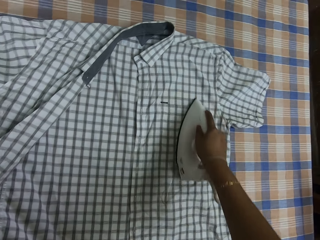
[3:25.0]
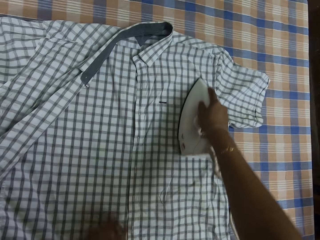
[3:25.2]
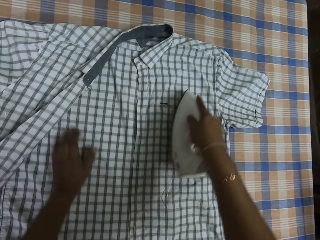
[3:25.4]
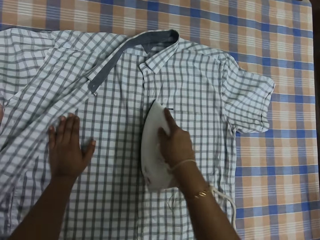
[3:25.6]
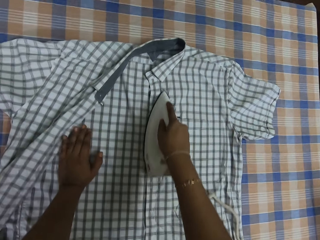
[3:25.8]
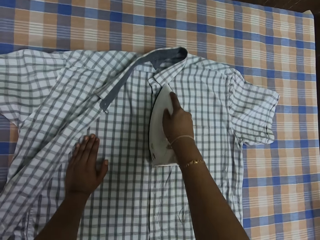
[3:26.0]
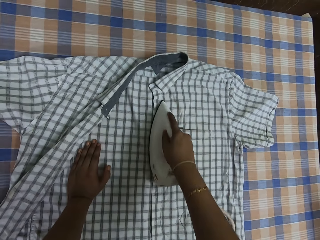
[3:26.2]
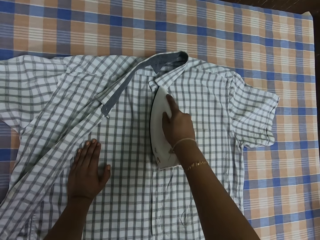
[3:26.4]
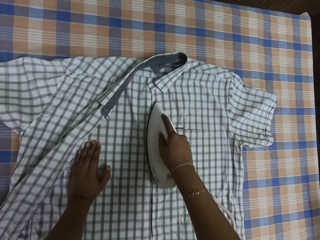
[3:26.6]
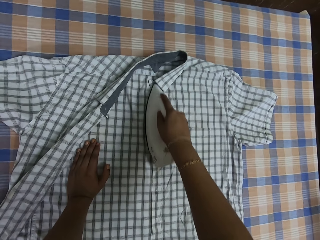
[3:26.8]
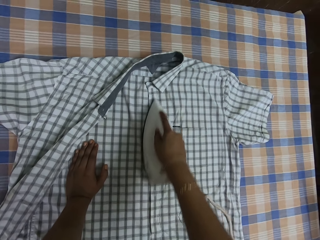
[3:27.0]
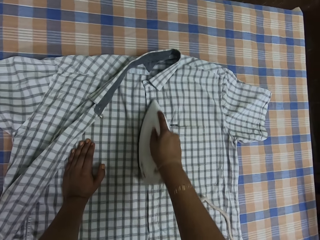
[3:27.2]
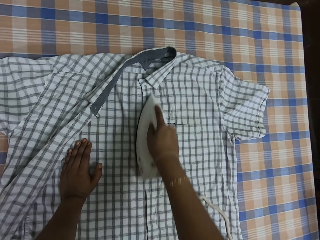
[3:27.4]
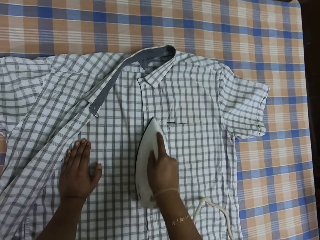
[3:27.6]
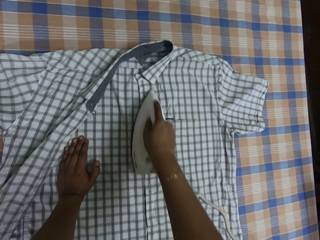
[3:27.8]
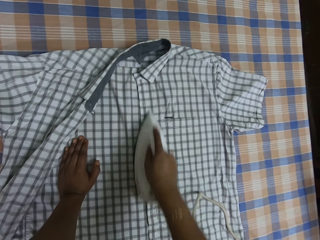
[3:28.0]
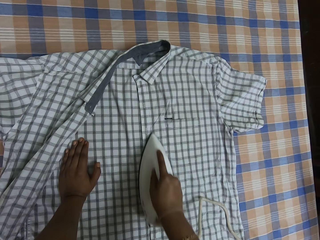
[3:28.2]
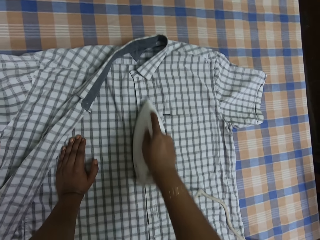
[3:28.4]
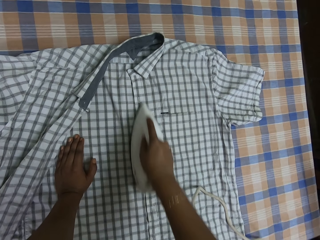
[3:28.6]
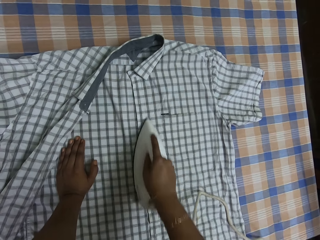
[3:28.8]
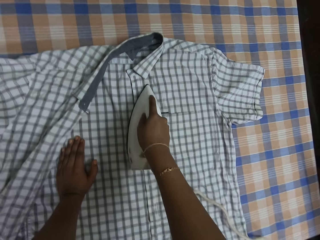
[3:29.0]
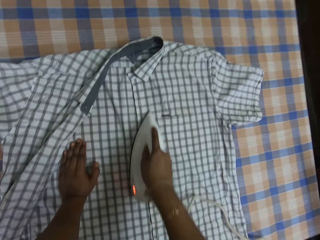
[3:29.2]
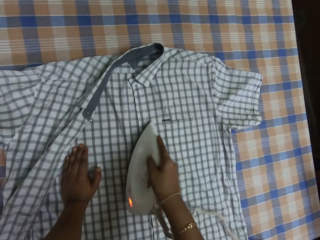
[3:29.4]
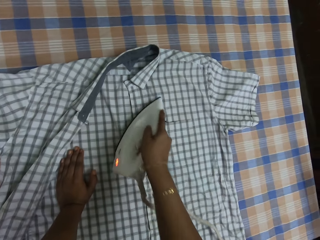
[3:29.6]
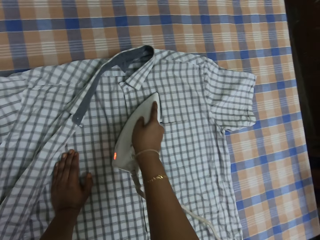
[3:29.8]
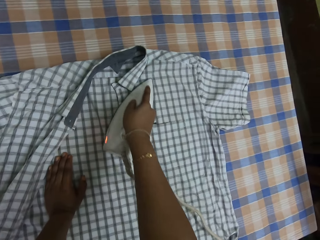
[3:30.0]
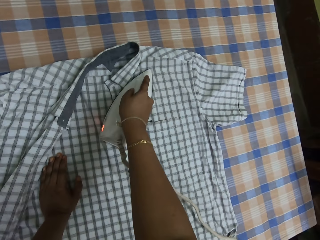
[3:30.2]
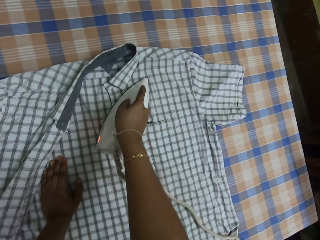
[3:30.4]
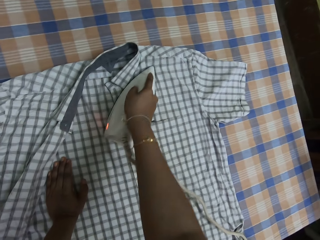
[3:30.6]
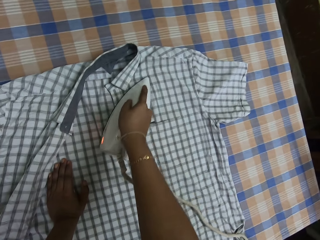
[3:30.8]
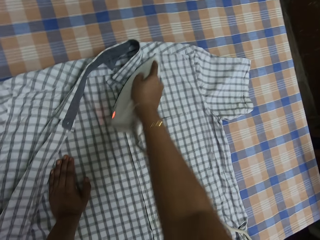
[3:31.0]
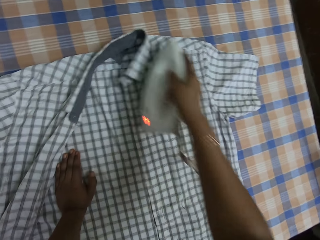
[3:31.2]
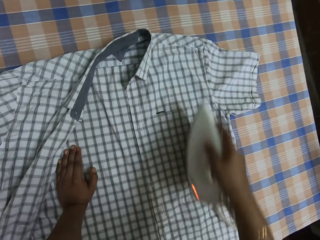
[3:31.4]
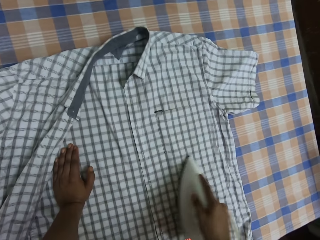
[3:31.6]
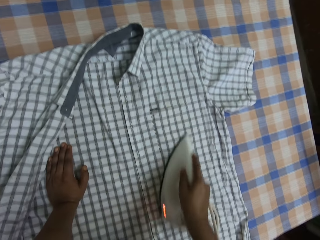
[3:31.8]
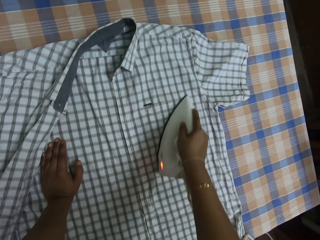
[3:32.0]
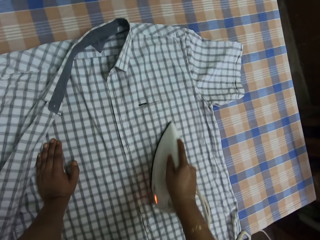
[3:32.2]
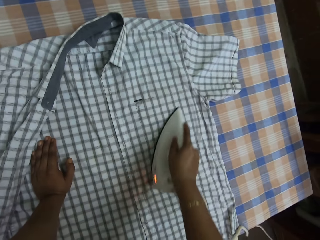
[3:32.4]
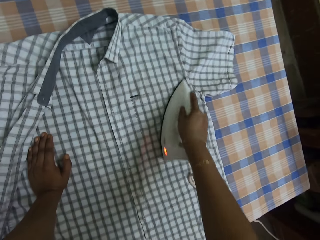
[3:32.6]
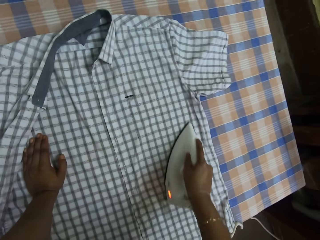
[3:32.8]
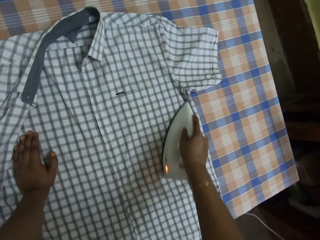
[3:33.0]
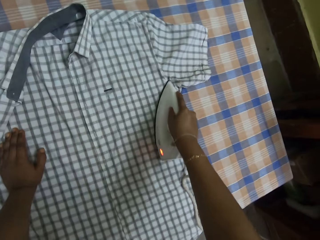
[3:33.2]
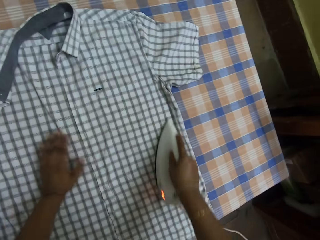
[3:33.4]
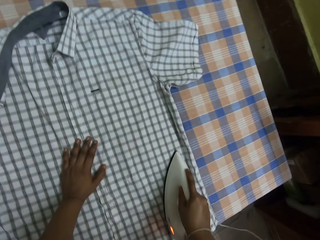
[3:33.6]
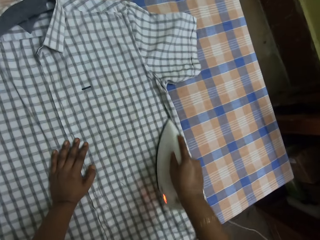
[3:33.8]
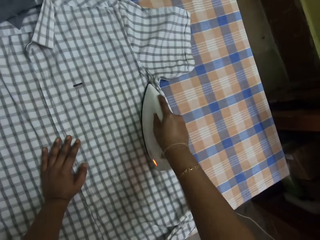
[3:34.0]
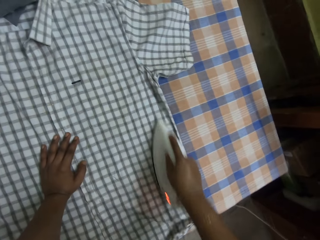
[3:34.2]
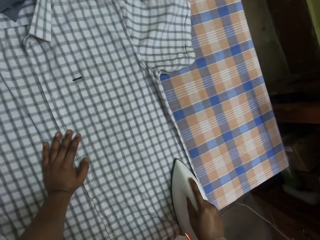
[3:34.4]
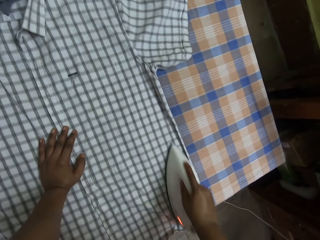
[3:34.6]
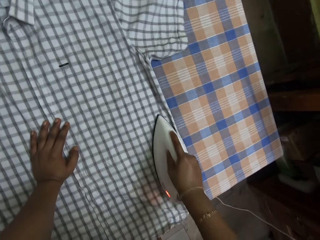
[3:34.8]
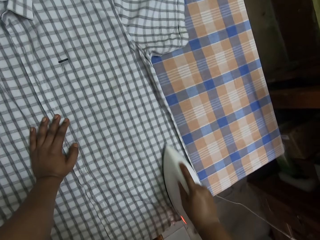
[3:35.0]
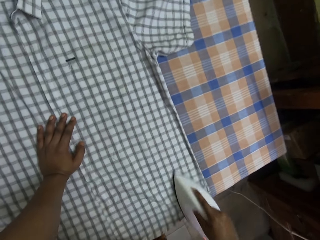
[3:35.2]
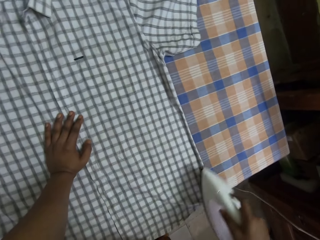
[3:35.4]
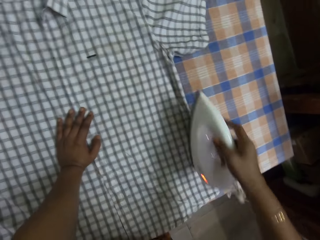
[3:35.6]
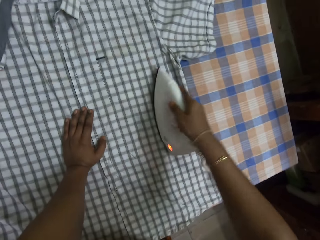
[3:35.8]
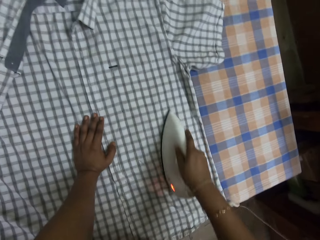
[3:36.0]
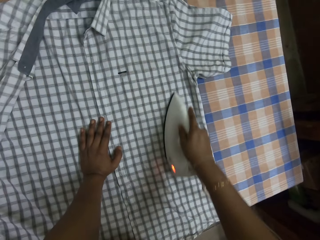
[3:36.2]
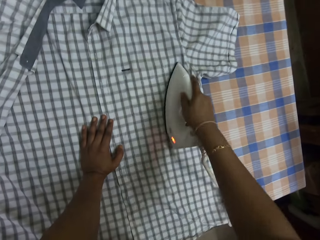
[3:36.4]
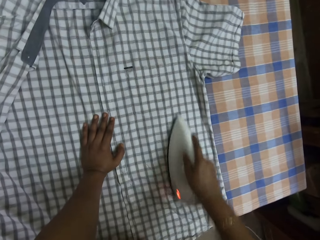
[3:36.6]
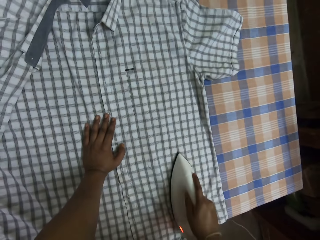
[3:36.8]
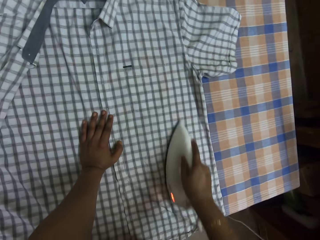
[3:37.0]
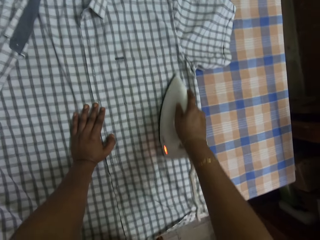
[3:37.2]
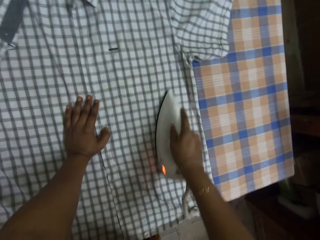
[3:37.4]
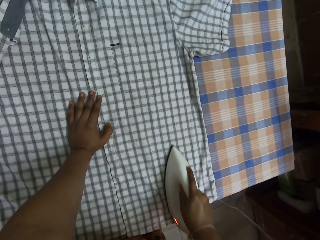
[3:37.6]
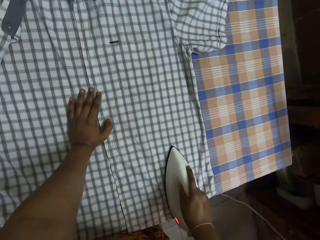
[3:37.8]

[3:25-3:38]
The camera wearer places her left hand on the shirt on the table. She does so again.

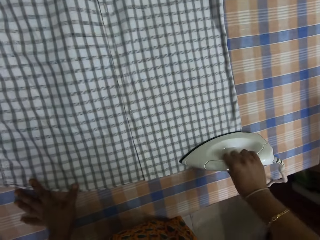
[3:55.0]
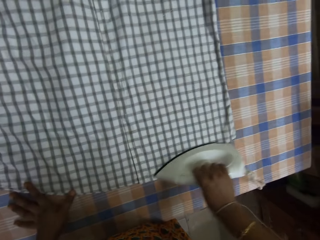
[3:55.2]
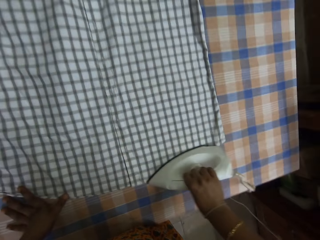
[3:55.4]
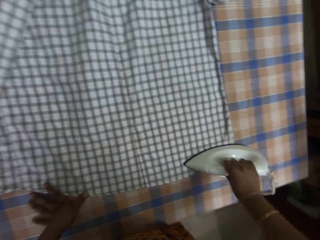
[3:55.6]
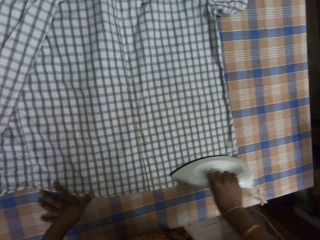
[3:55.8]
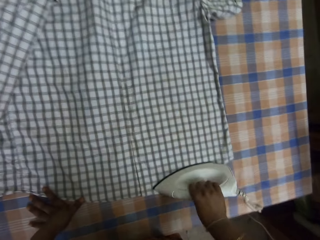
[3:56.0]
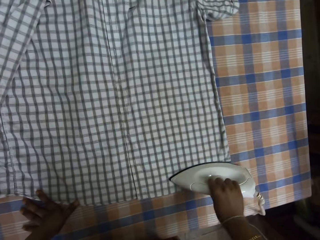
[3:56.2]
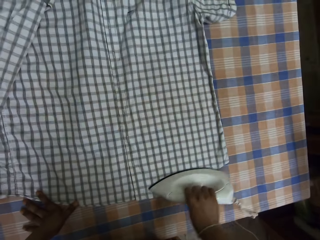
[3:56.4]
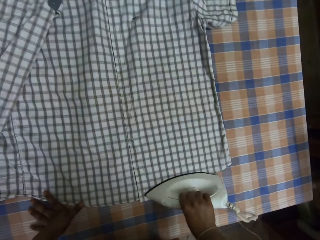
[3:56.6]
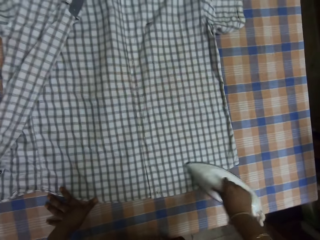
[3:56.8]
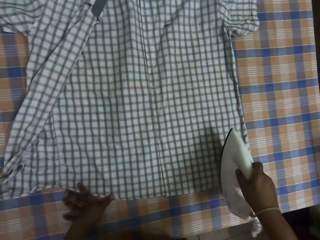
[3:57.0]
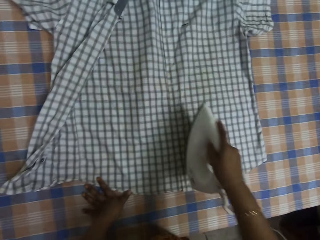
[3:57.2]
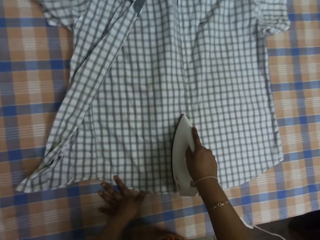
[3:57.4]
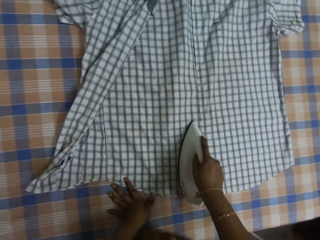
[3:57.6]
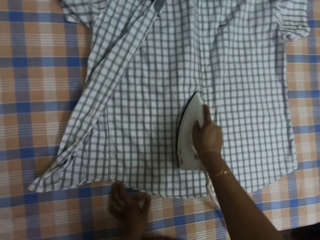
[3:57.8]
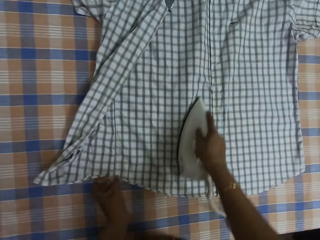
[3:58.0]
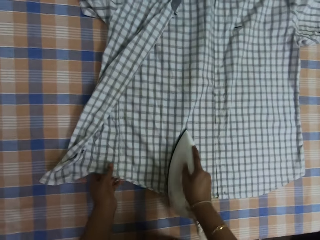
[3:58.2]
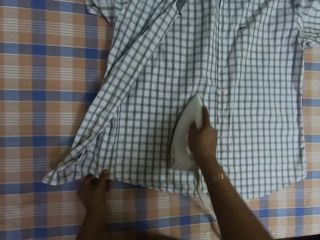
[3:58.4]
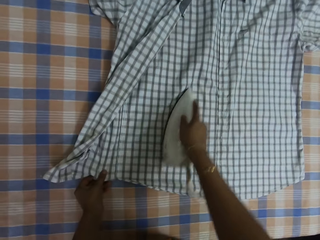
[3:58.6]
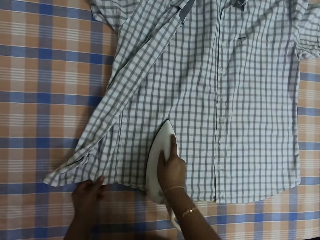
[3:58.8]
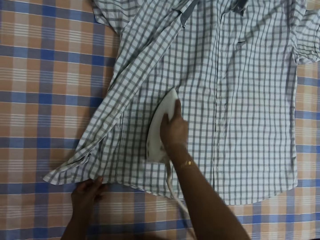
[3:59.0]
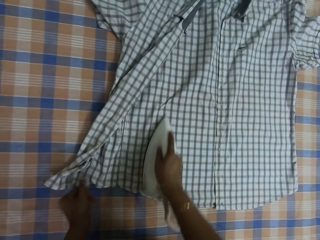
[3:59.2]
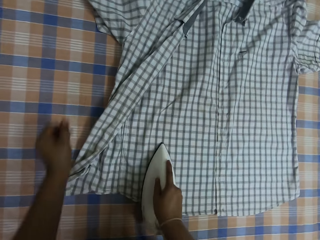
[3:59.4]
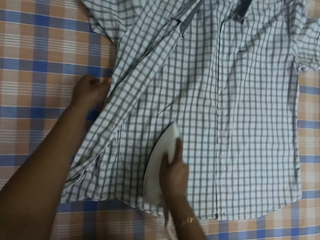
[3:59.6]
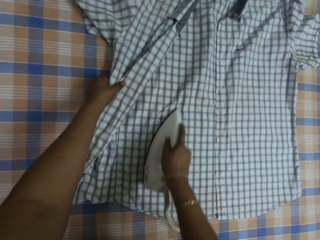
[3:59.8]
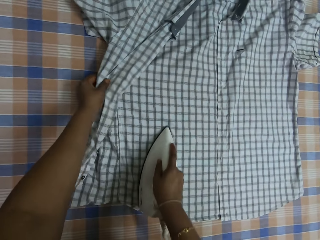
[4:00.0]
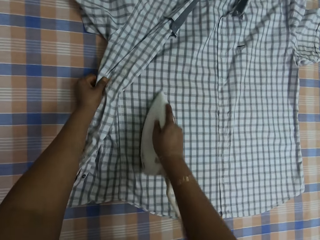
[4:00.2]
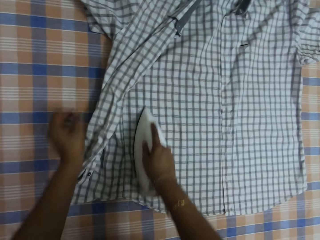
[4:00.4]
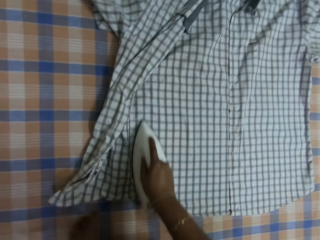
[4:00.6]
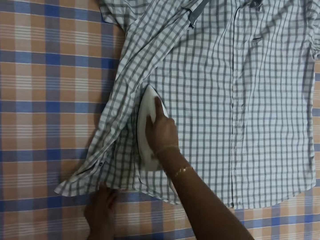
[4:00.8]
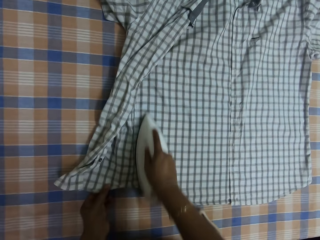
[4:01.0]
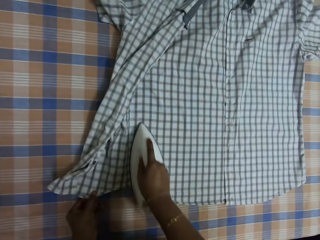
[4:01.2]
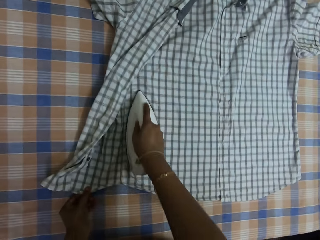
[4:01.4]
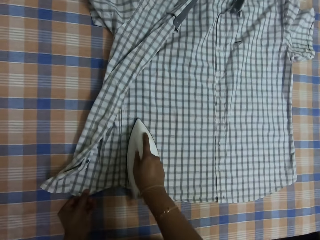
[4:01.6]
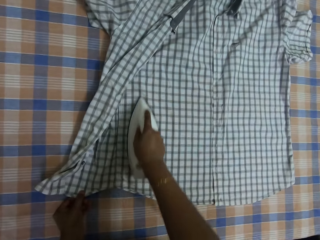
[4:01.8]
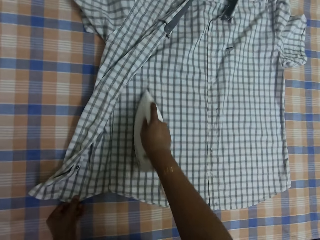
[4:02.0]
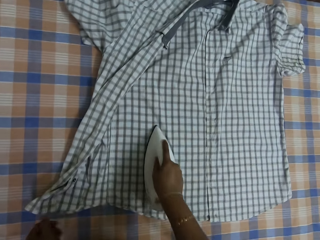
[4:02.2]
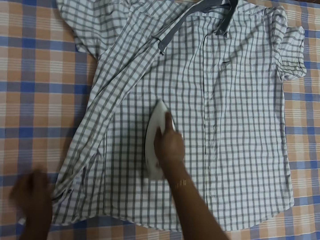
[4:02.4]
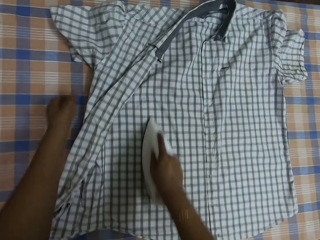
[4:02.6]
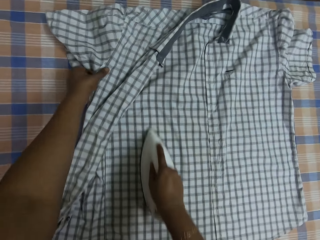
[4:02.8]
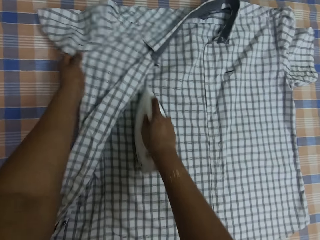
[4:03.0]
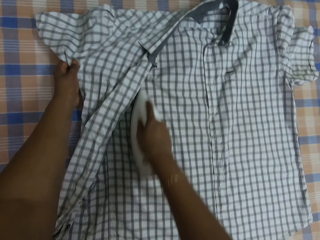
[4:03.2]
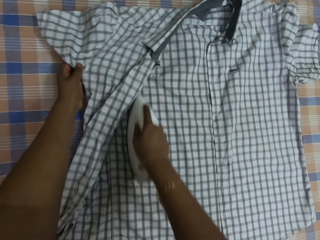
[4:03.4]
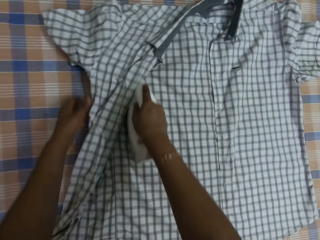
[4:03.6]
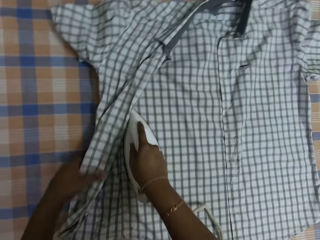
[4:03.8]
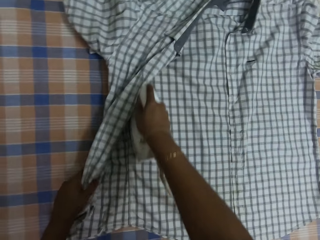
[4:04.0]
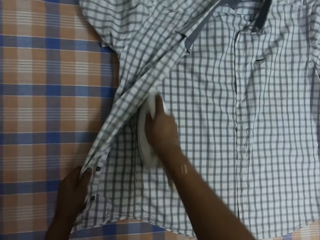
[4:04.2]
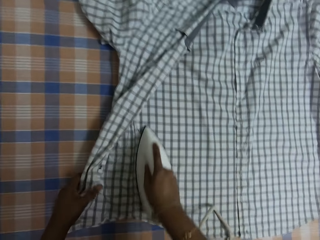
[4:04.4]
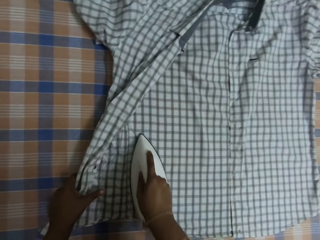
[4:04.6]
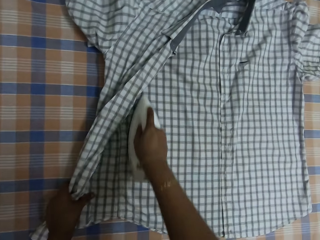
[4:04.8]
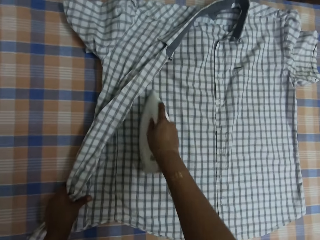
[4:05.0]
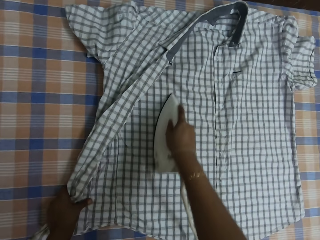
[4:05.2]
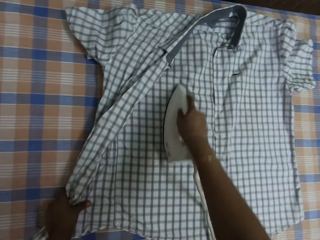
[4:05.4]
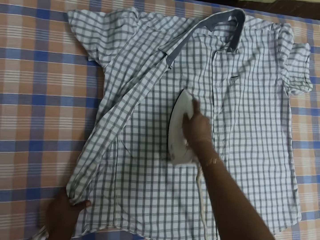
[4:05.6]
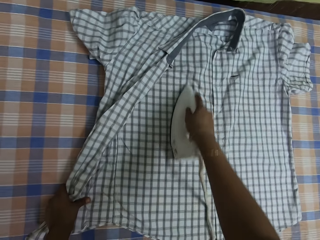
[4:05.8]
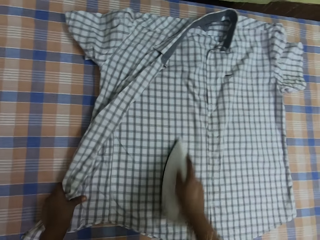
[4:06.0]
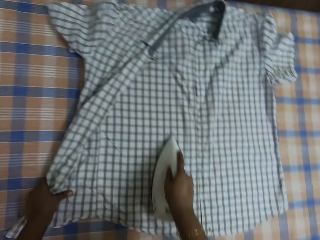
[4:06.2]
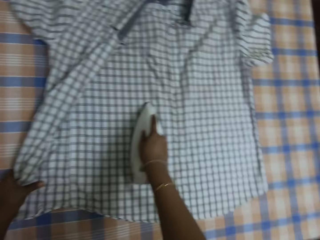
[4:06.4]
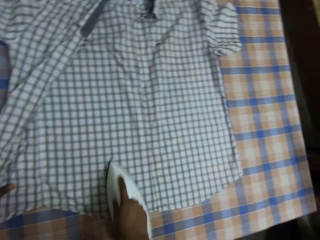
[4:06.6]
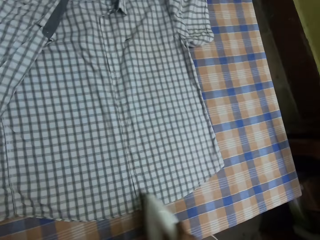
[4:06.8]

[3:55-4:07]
The camera wearer irons the shirt. She places her left hand on the shirt on the table. She converses with a man. She adjusts the shirt on the table with her left hand. She holds the shirt on the table with her right hand.
